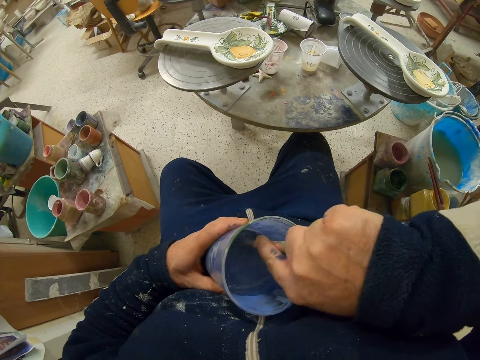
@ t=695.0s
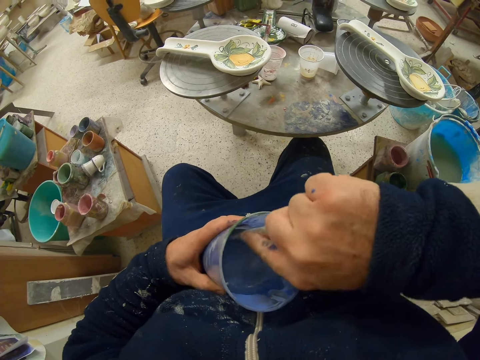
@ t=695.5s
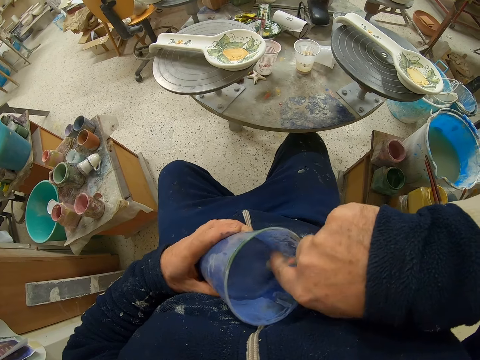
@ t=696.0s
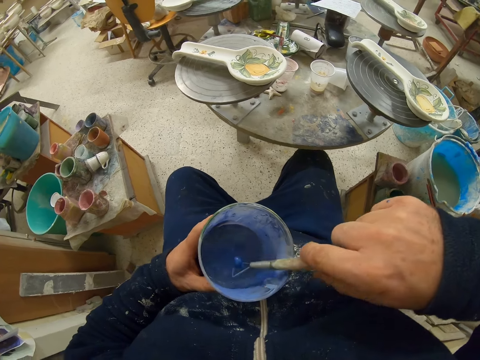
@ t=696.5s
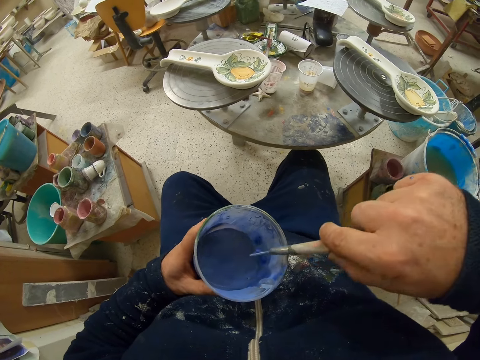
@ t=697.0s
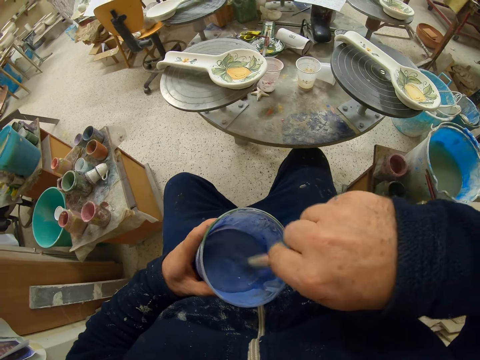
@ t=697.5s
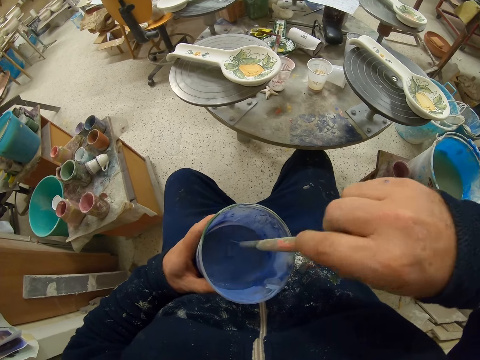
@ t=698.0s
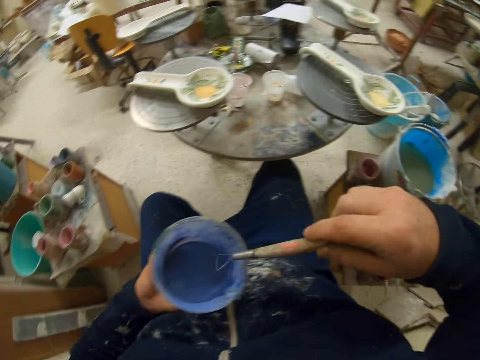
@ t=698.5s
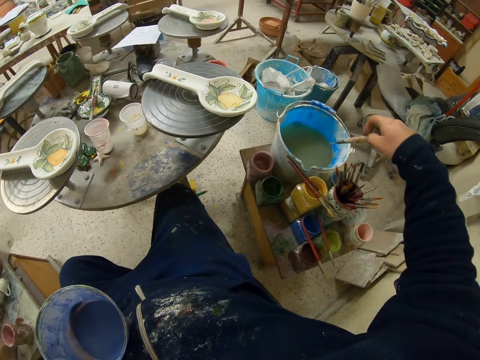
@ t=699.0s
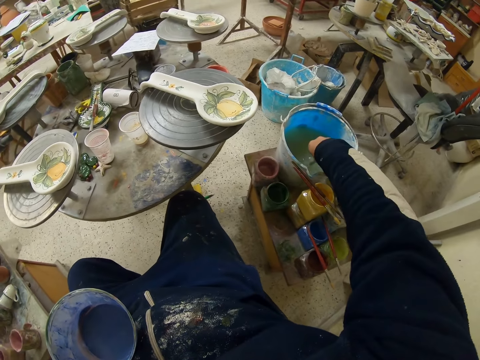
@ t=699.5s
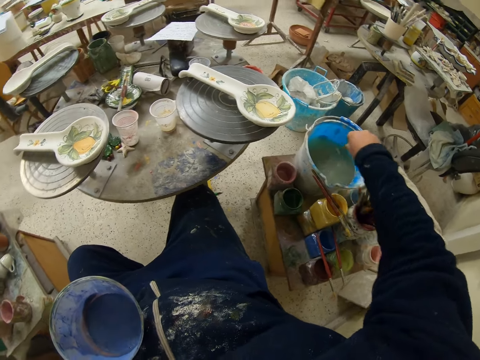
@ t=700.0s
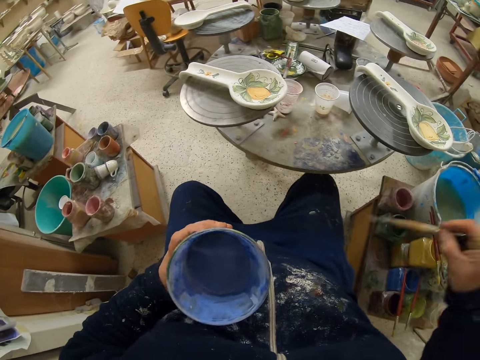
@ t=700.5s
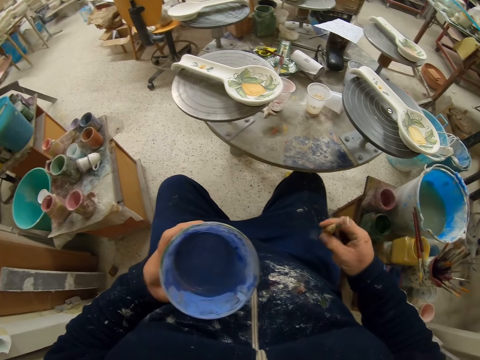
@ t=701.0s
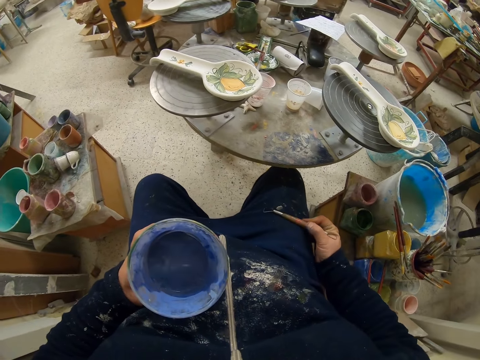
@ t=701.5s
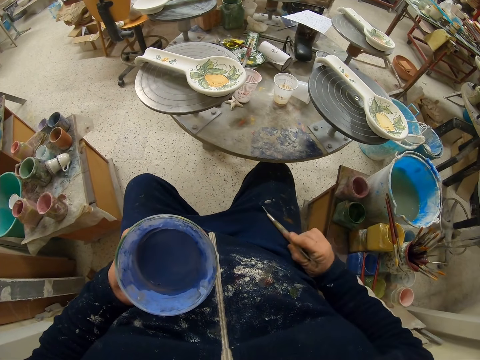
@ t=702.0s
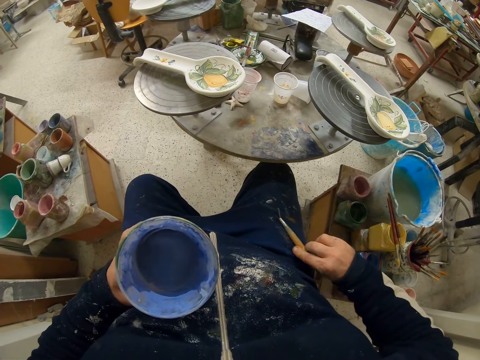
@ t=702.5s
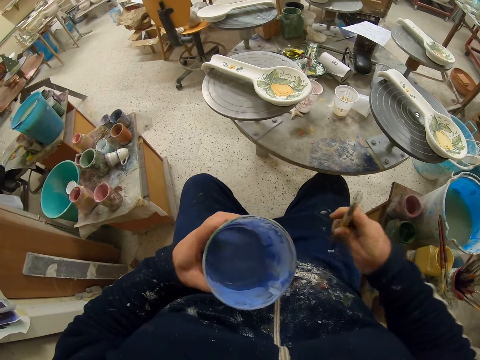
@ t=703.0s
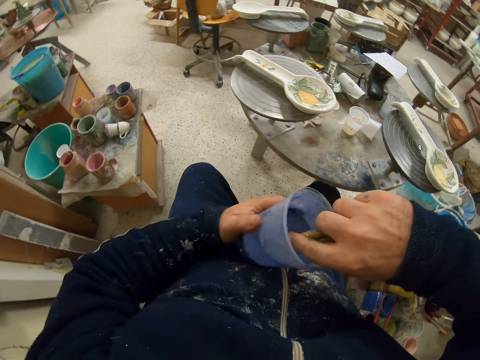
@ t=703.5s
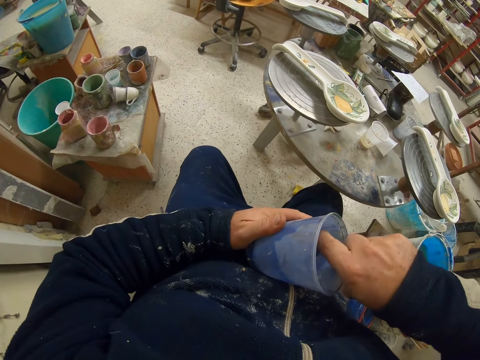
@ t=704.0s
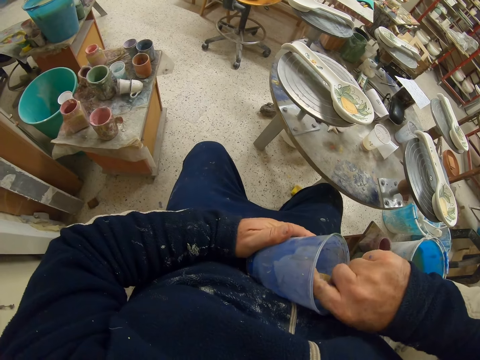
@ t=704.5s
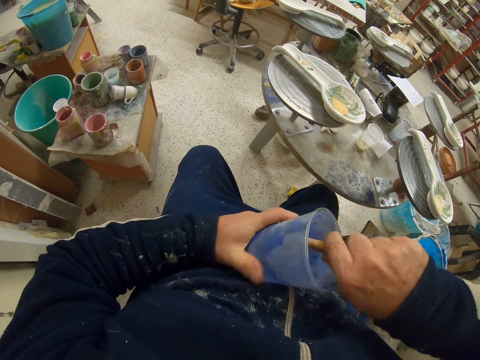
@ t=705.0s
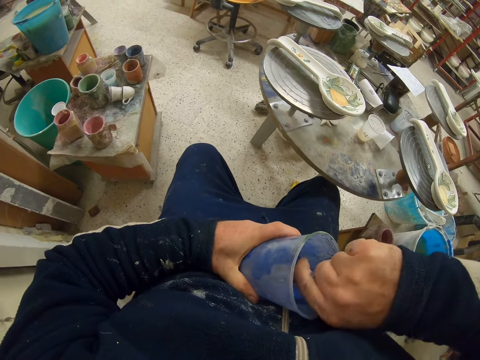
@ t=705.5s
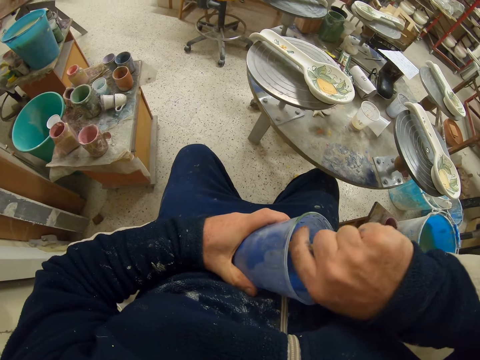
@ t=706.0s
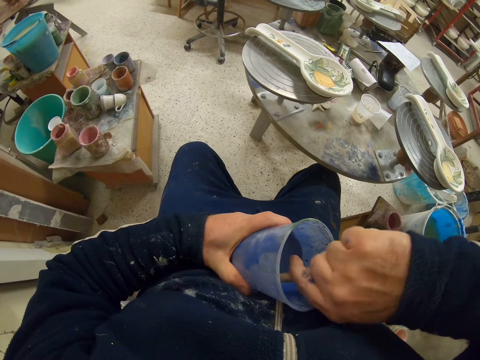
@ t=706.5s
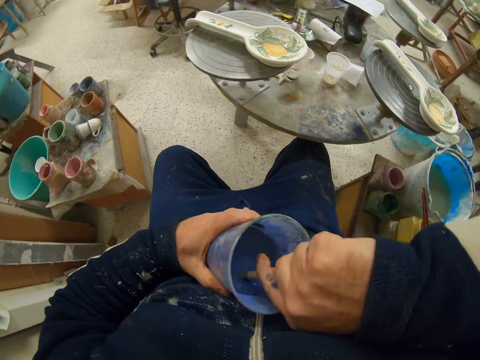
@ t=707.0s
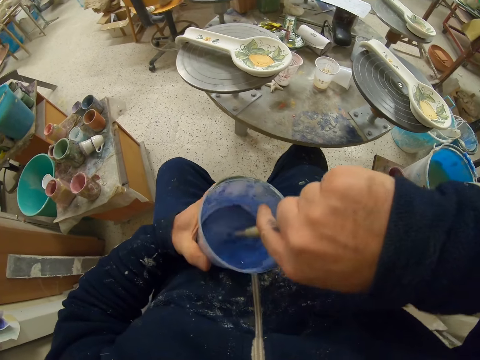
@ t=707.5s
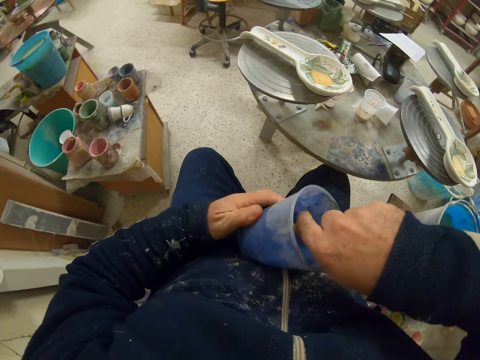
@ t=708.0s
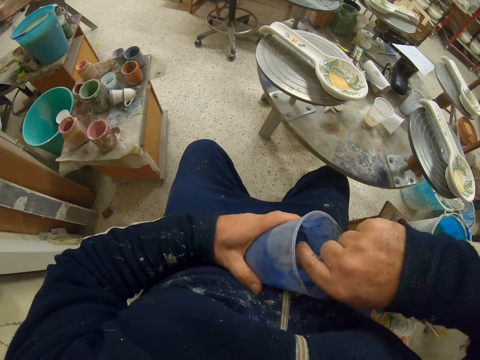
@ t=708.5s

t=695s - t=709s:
The camera wearer dips the tool in water. He rubs the tool on his trousers. He mixes the paint. He scrubs the container.

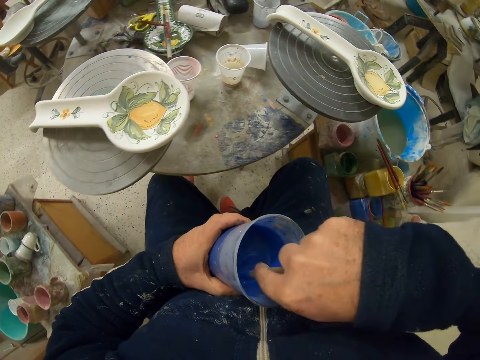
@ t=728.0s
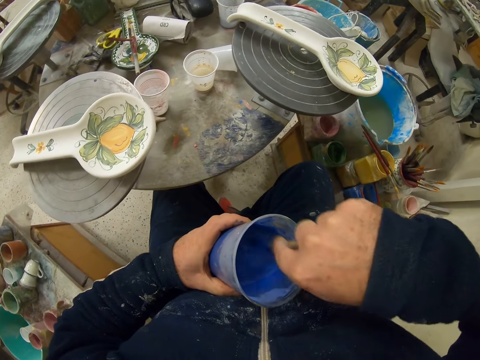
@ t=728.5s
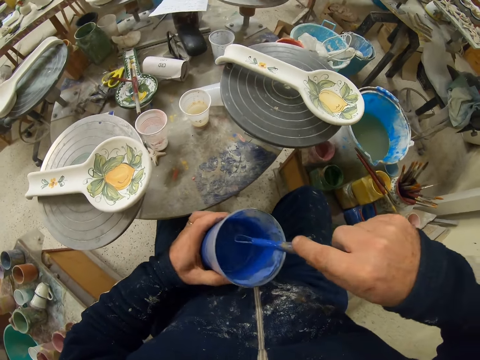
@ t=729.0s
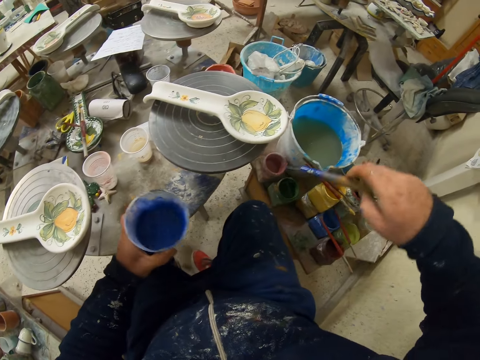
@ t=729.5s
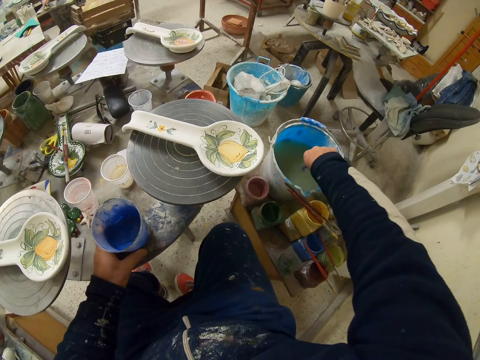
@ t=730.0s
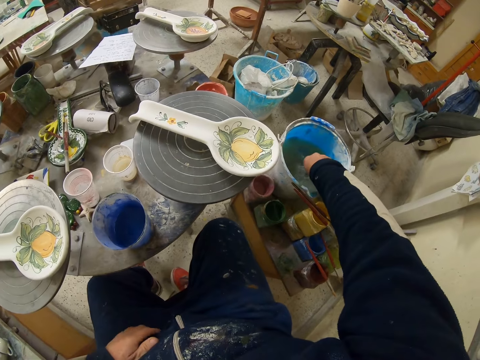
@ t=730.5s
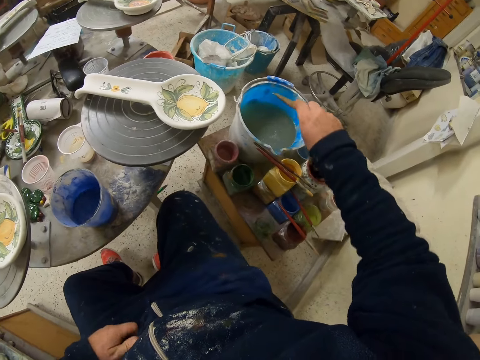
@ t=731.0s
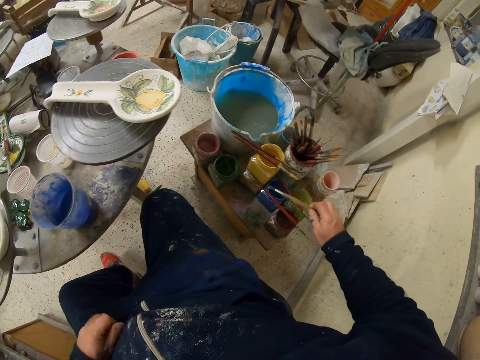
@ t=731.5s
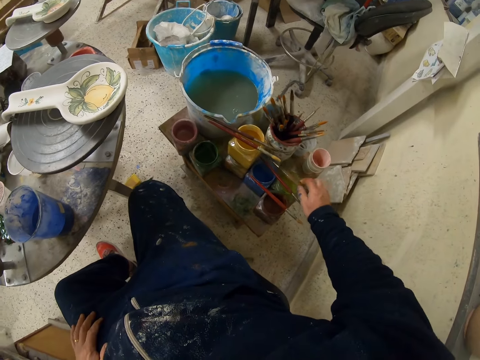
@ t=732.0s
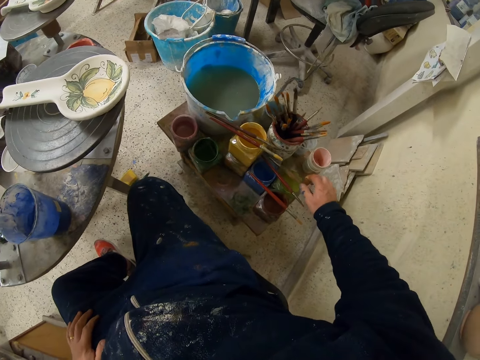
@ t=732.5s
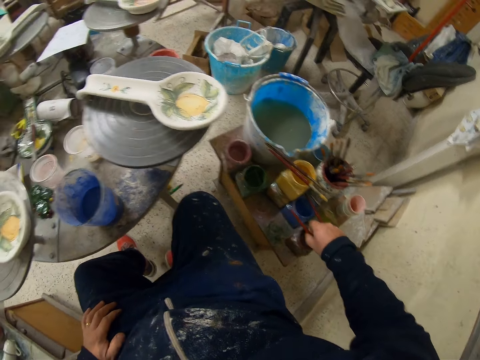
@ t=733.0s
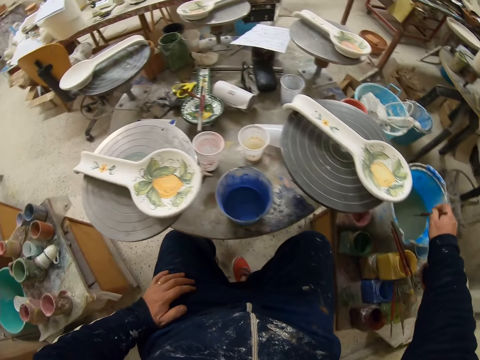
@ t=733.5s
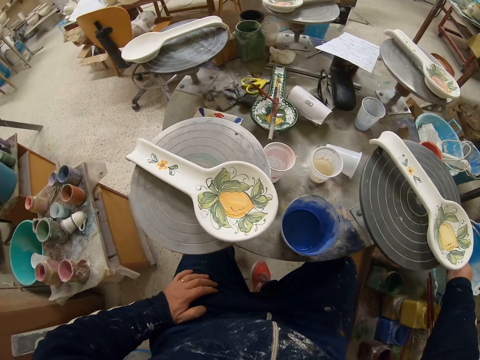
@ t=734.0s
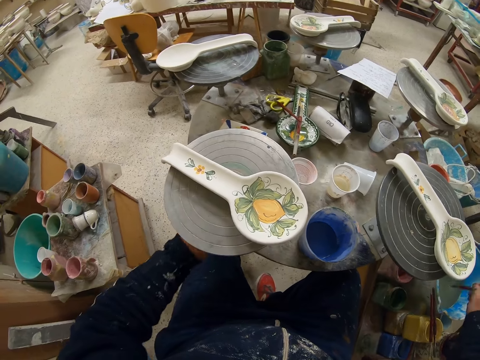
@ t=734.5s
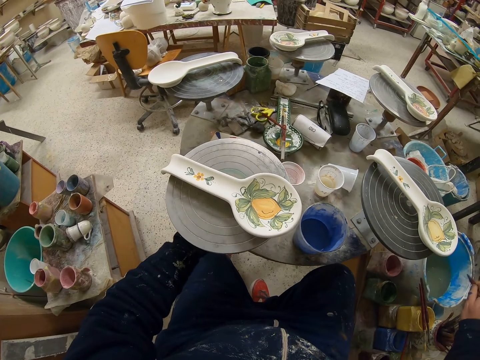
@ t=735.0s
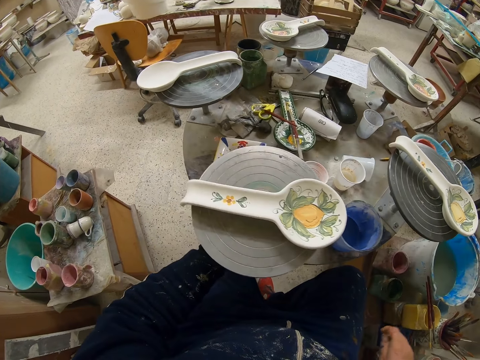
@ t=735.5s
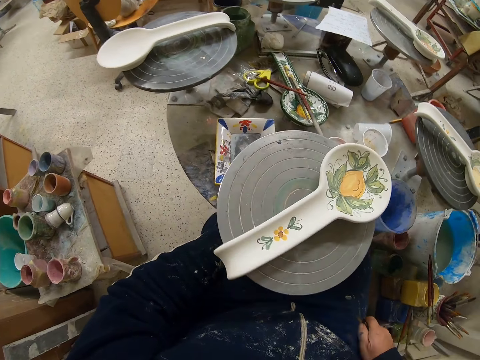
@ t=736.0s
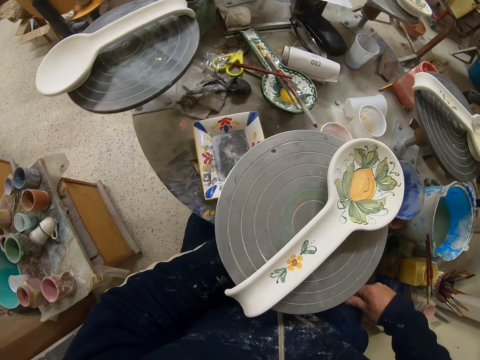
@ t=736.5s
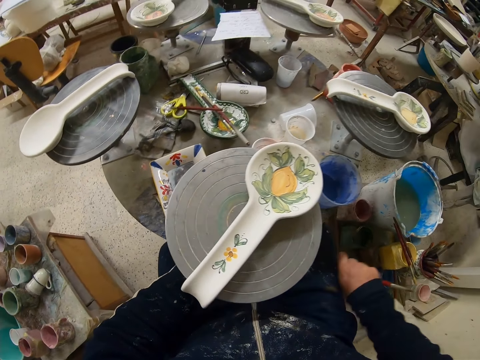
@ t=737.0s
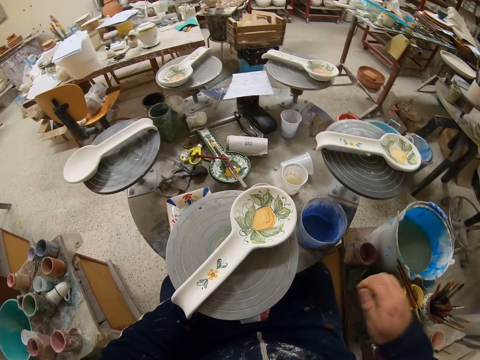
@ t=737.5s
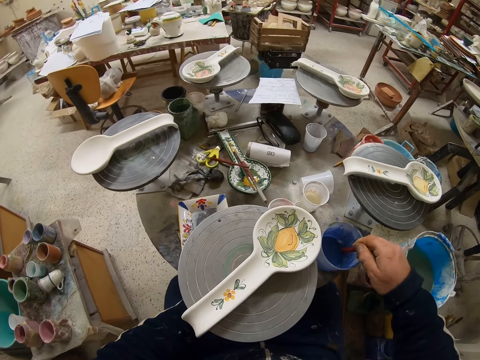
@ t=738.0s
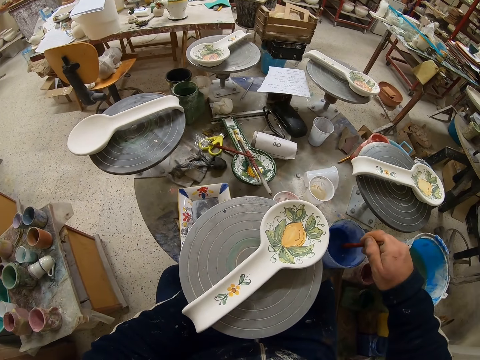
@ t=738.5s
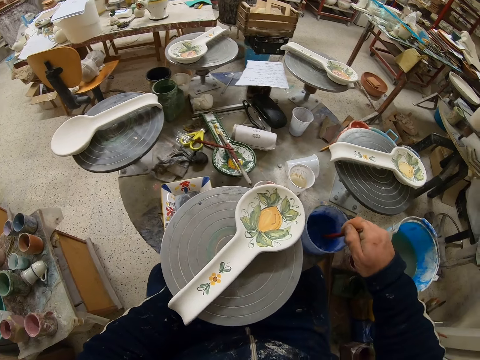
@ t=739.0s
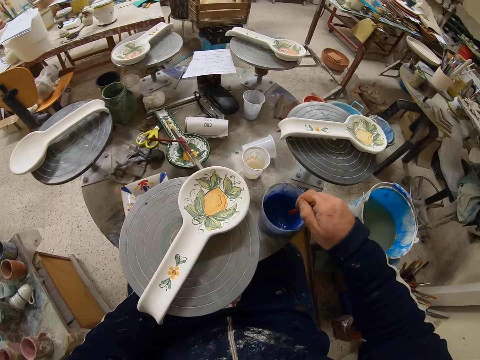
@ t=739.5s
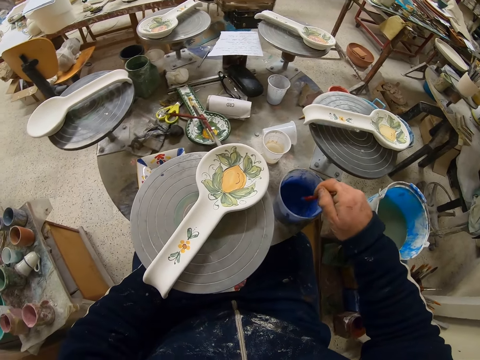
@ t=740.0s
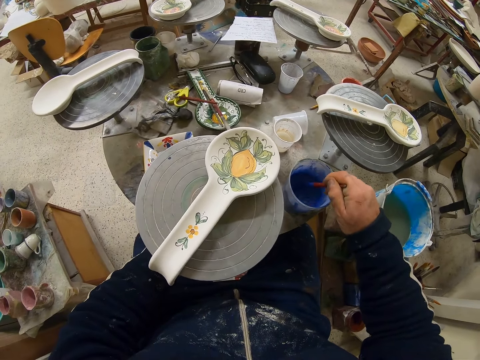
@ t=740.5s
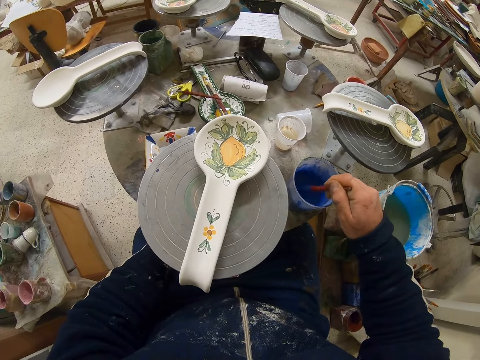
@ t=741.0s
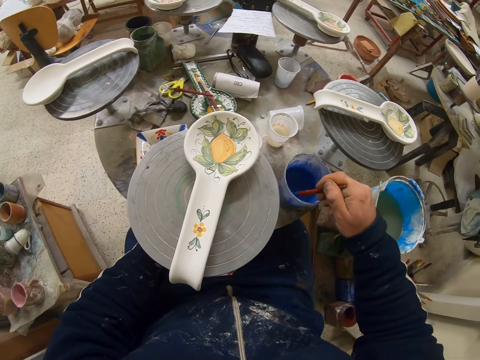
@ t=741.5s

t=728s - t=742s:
The camera wearer dips the tool in water. He puts the container down. He puts the tool on the table. He picks up the paint brush and dips the paint brush in water. He turns the table. He rubs the paint brush on his pants. He dips the paint brush in paint. He mixes the paint with the paint brush.
